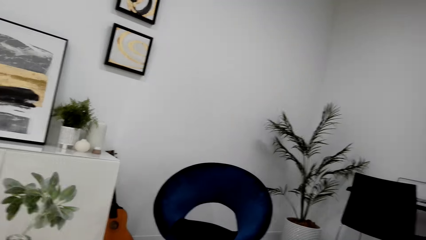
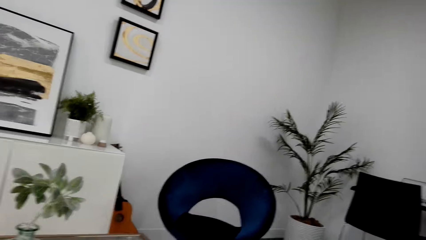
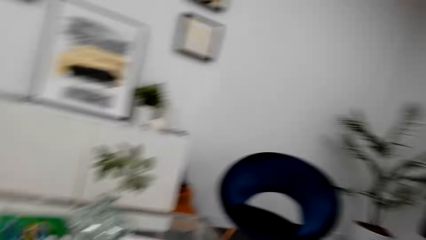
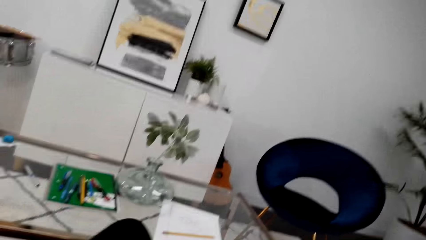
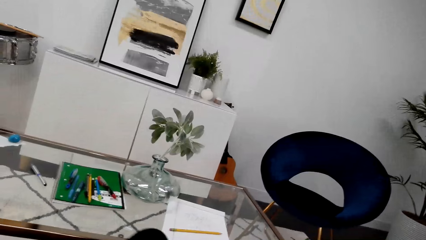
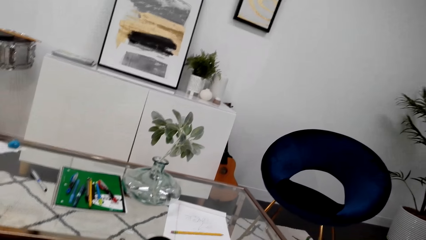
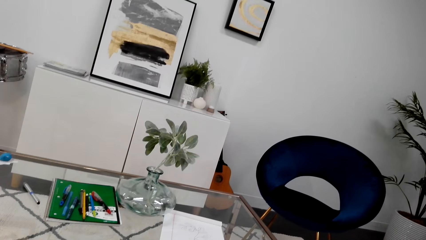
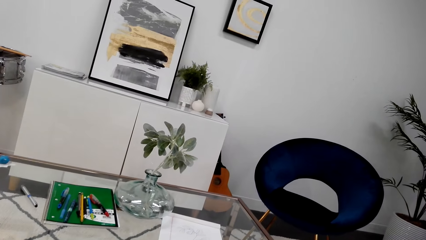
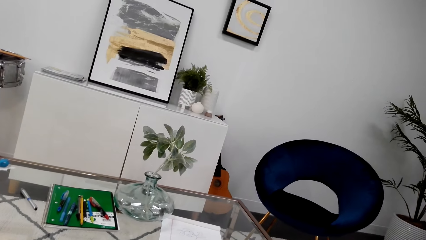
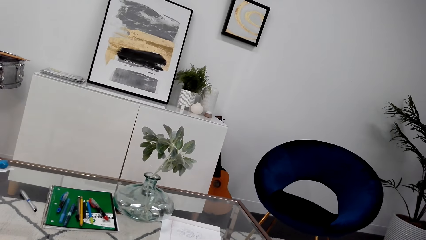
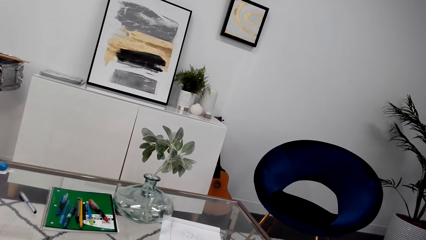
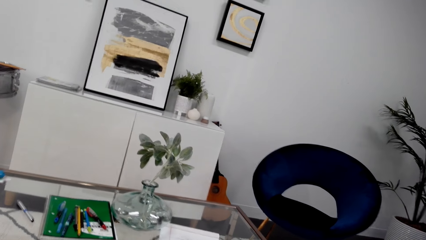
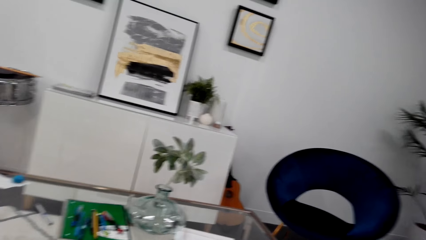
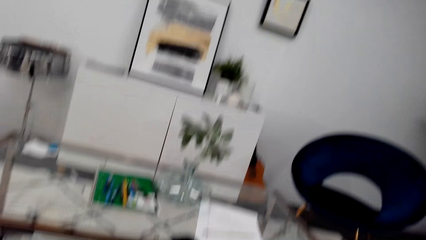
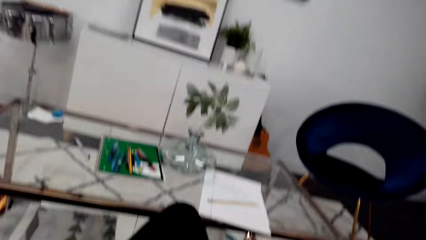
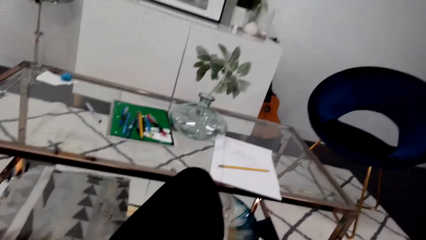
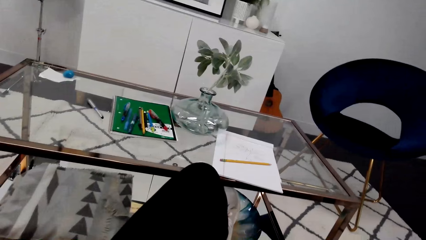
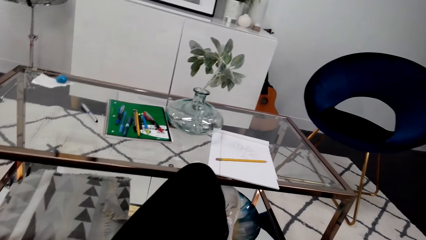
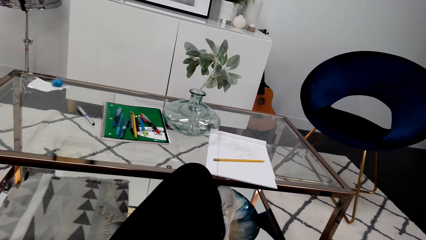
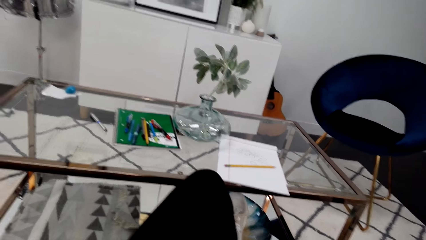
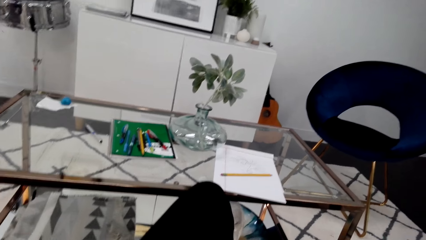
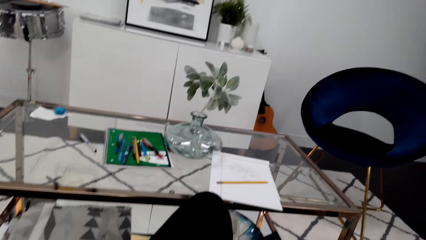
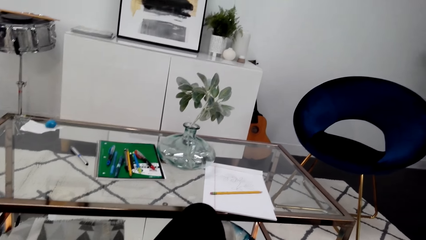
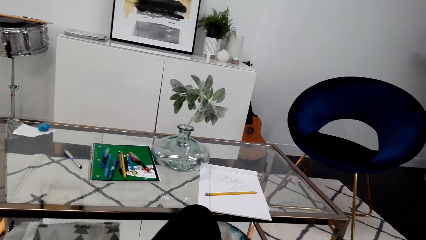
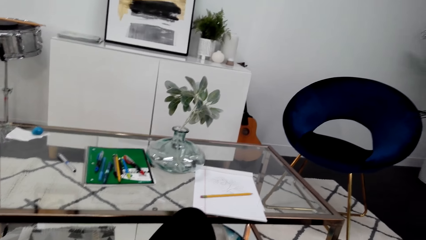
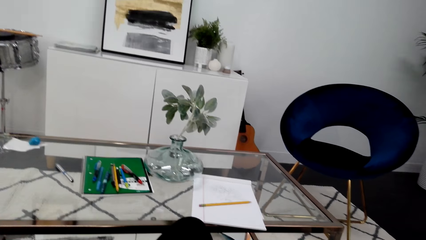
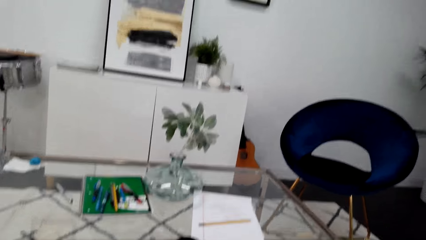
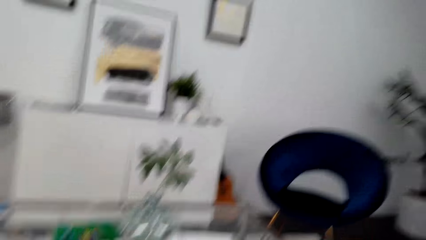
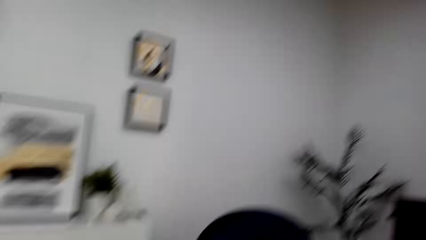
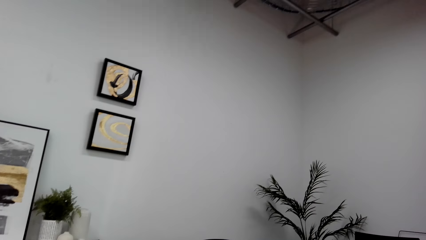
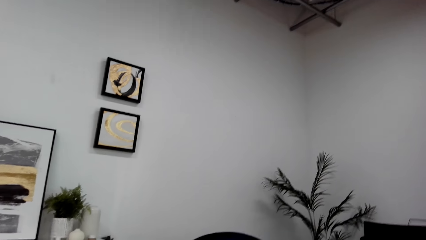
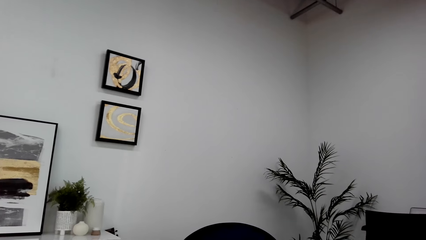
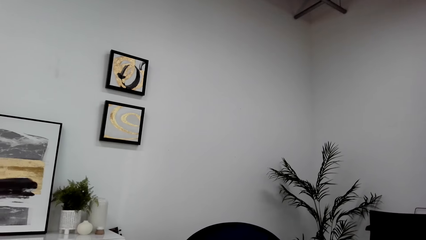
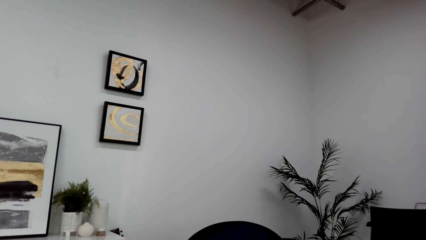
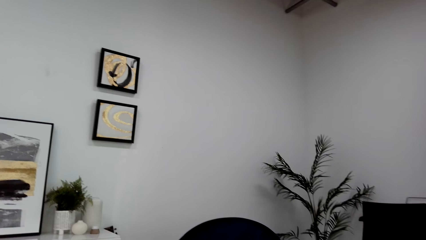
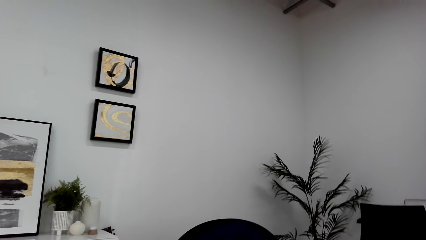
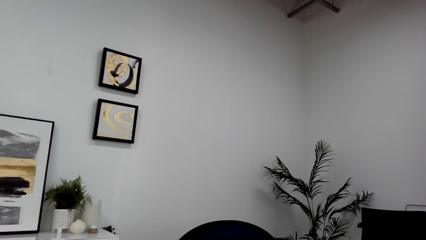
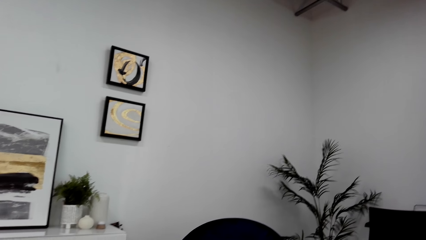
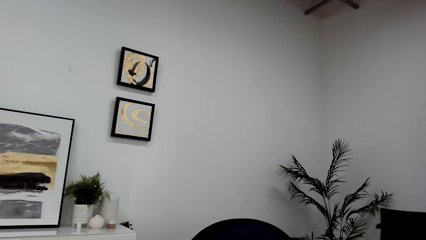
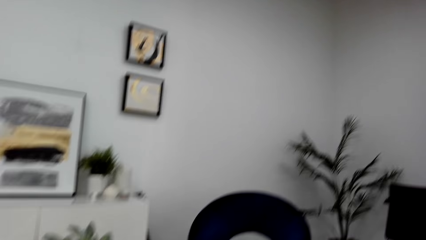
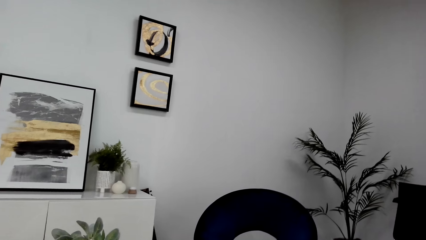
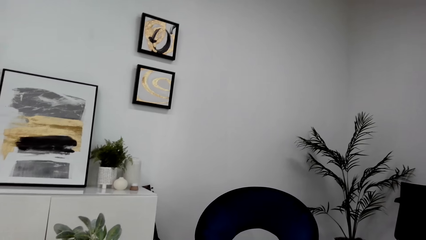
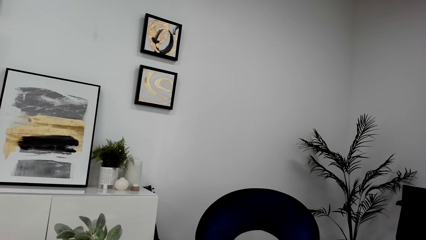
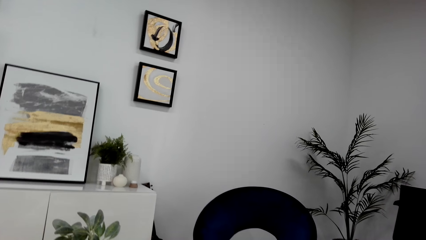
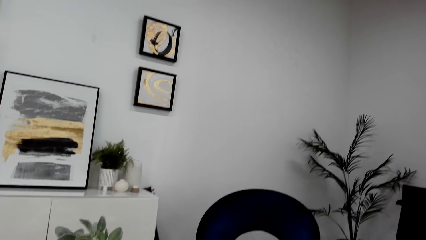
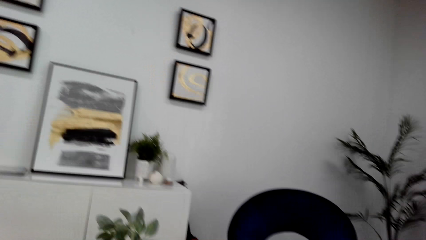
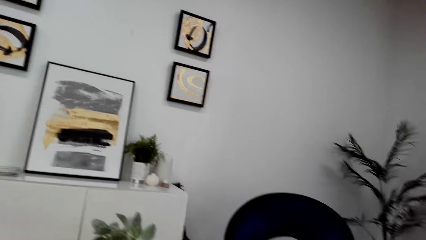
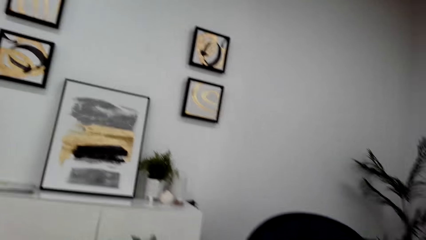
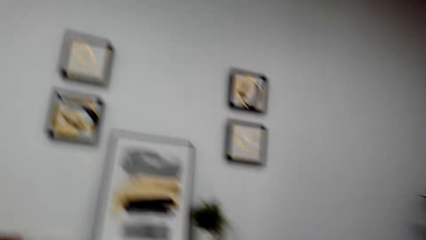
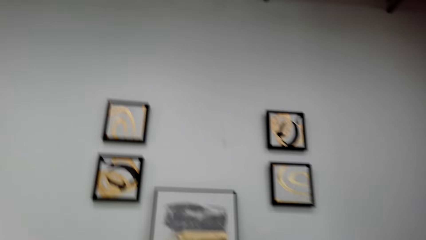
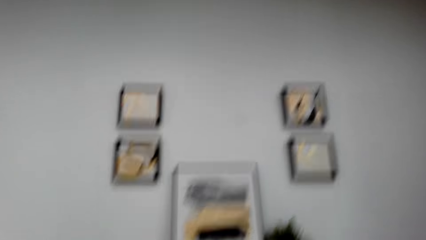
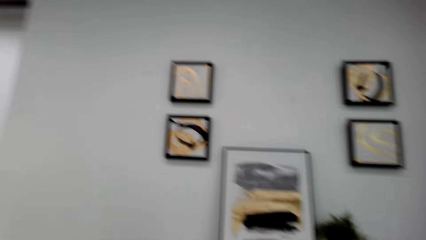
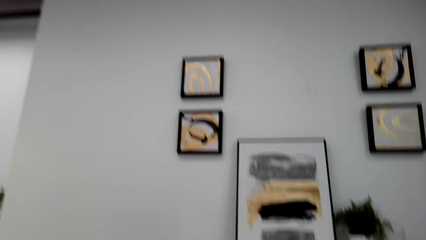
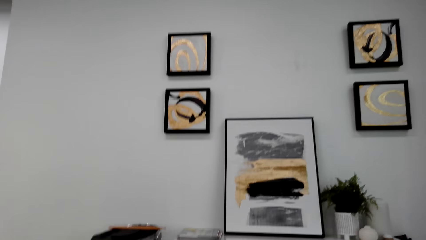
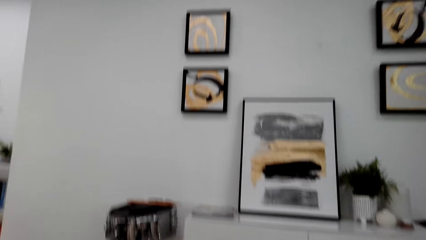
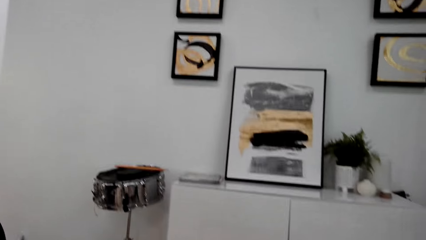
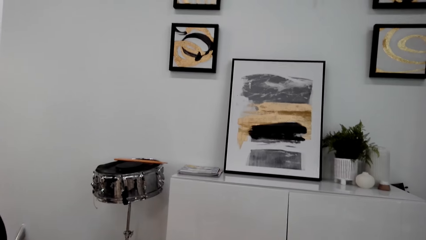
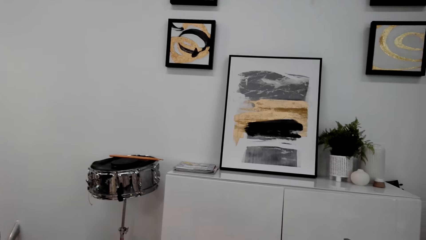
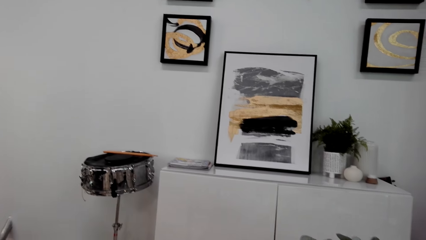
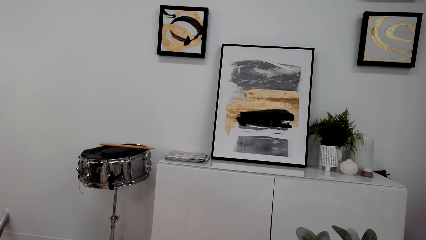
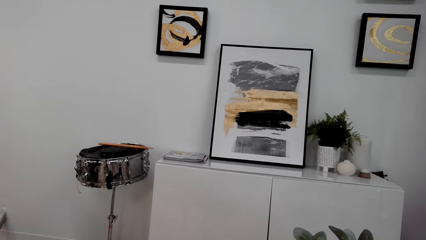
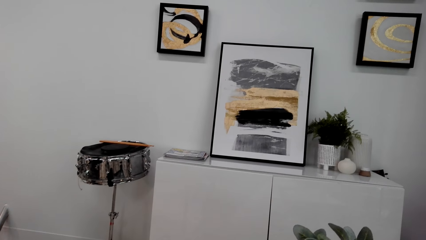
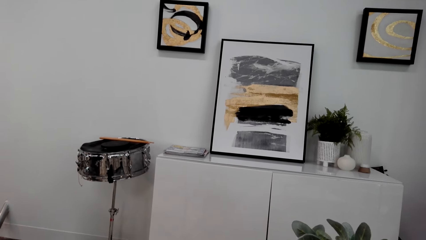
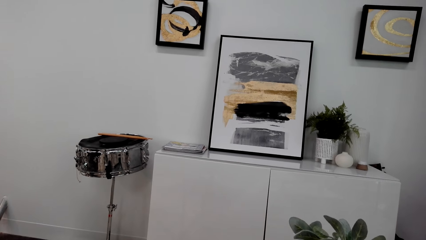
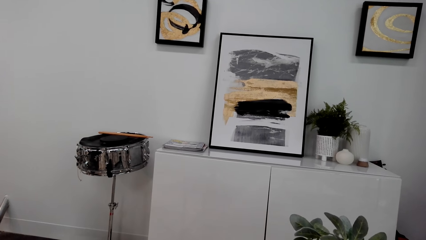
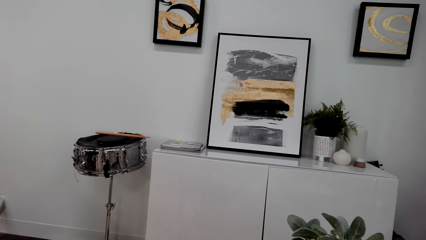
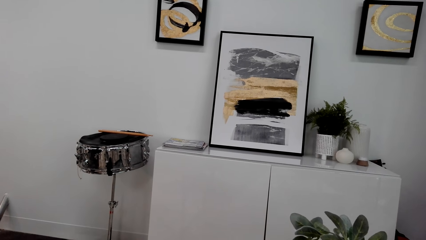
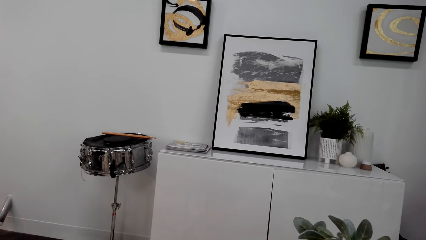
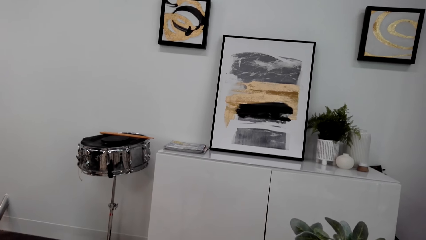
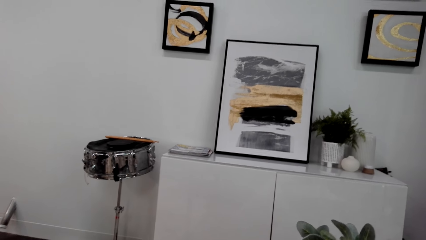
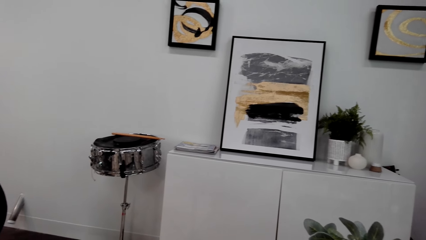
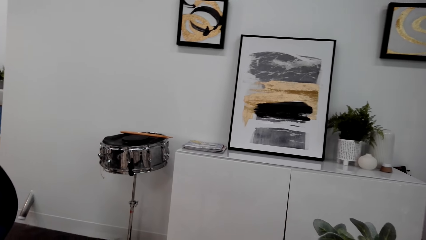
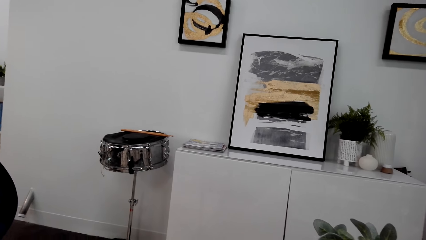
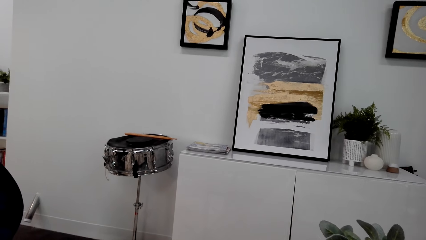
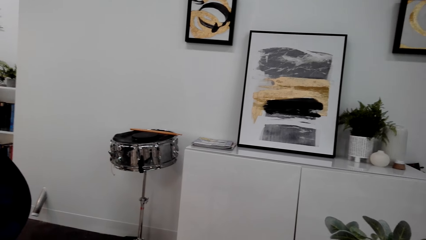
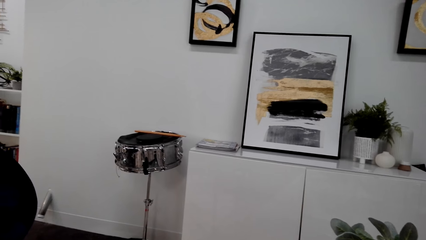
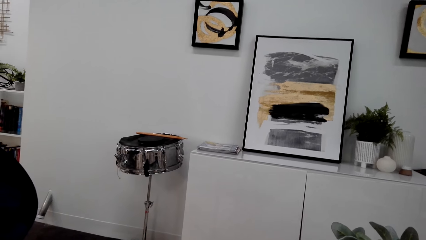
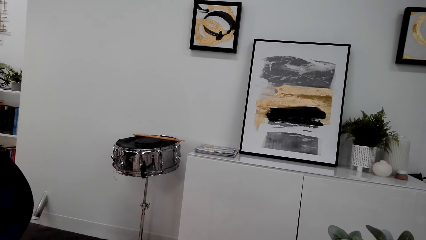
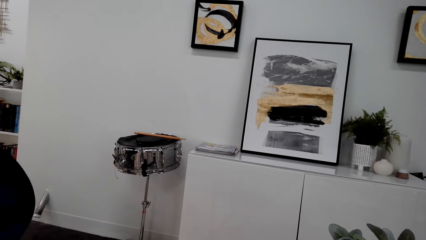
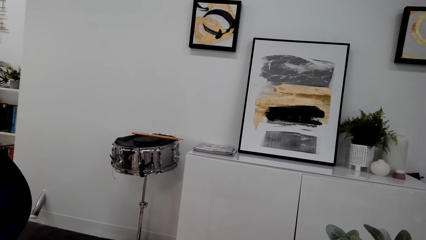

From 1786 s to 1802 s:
The camera wearer holds a book on the table. She holds a pen. She shakes her leg. She turns around. She talks on the phone.
